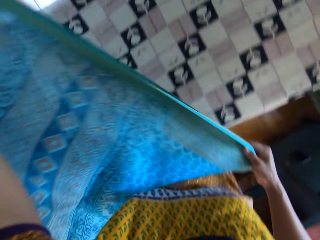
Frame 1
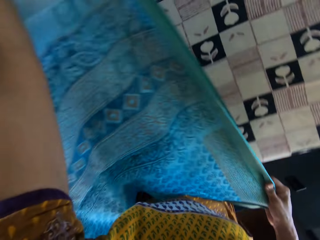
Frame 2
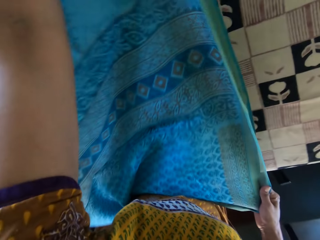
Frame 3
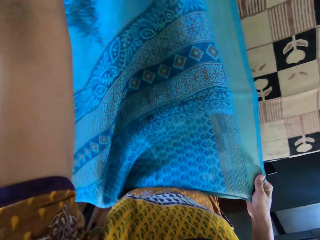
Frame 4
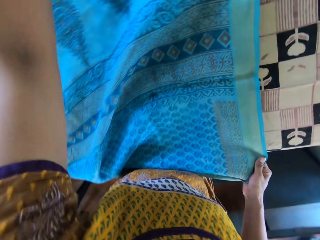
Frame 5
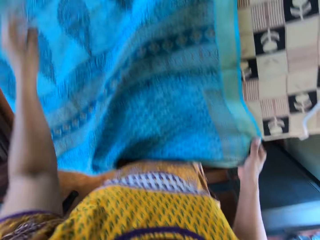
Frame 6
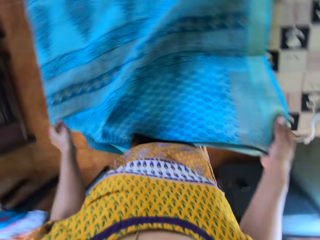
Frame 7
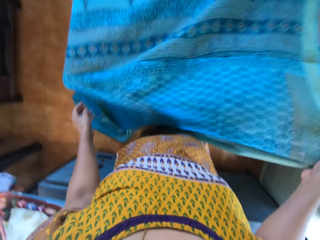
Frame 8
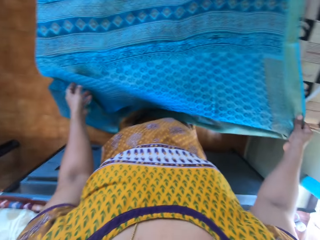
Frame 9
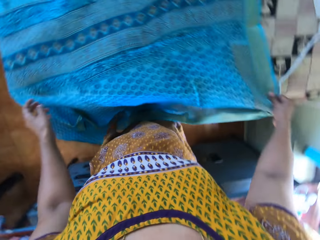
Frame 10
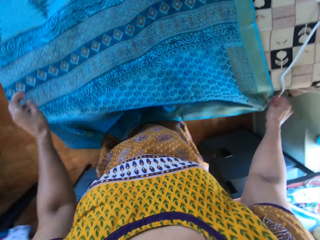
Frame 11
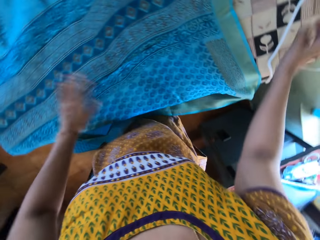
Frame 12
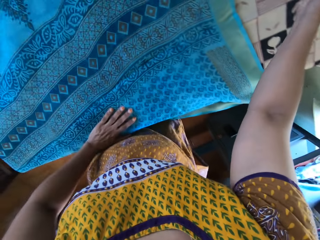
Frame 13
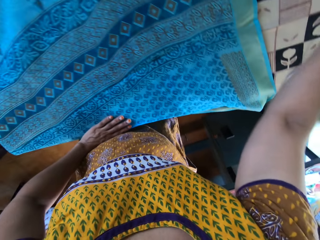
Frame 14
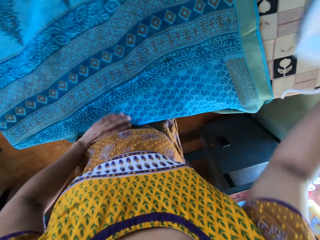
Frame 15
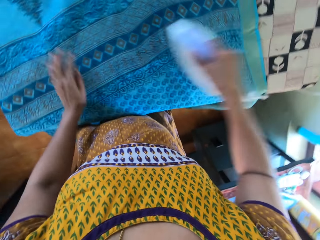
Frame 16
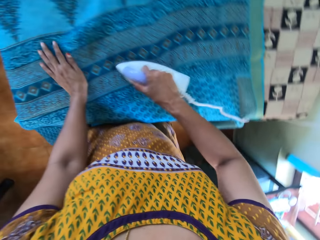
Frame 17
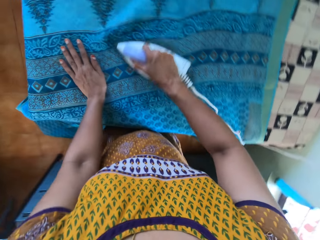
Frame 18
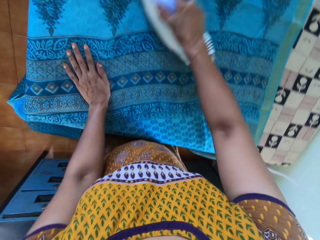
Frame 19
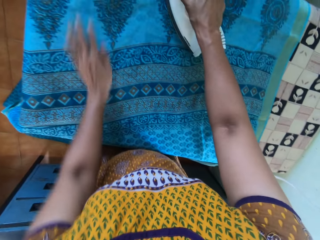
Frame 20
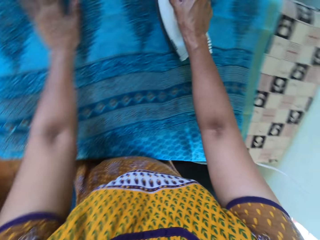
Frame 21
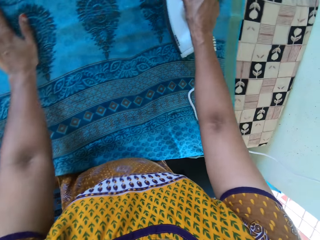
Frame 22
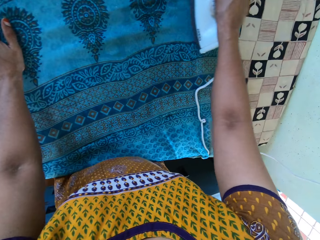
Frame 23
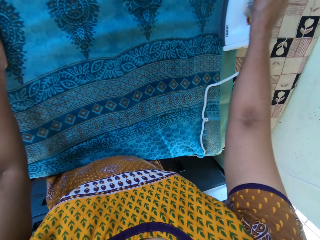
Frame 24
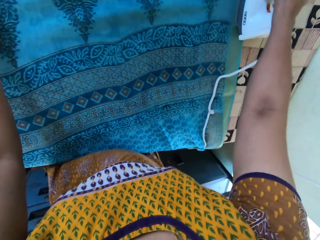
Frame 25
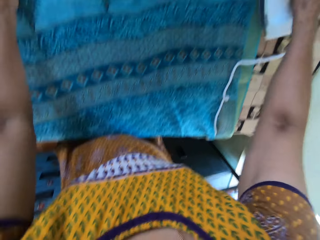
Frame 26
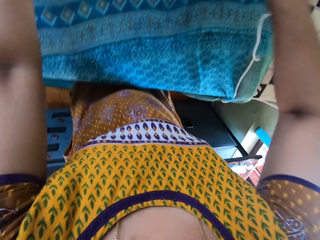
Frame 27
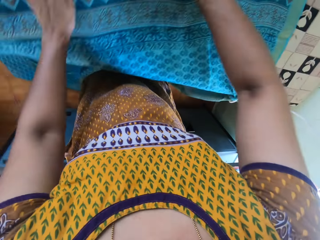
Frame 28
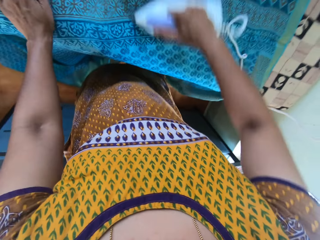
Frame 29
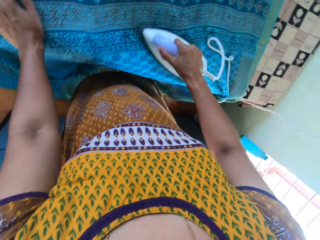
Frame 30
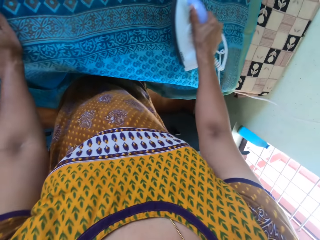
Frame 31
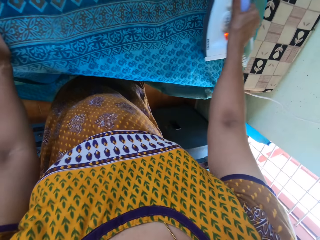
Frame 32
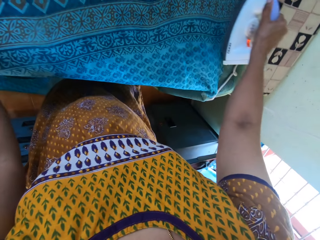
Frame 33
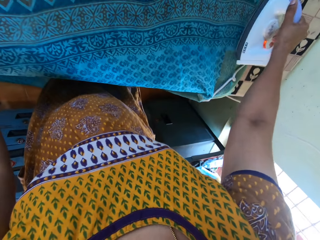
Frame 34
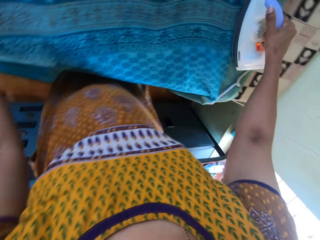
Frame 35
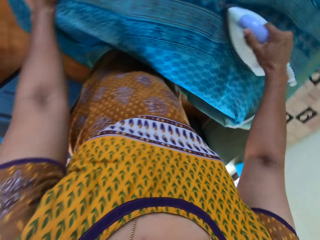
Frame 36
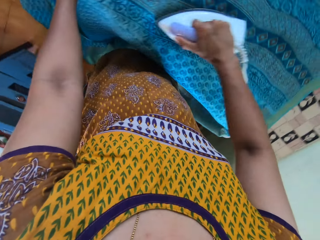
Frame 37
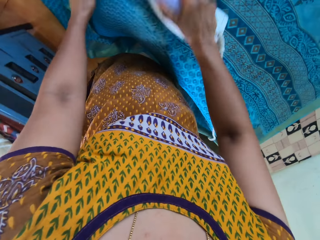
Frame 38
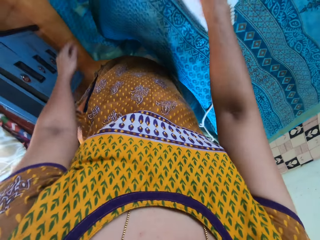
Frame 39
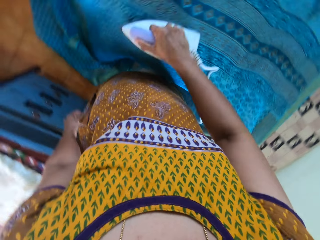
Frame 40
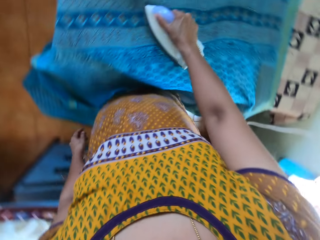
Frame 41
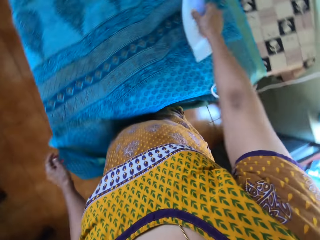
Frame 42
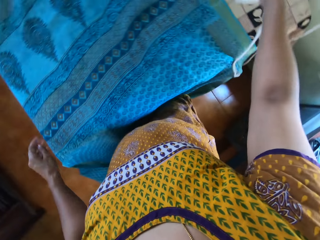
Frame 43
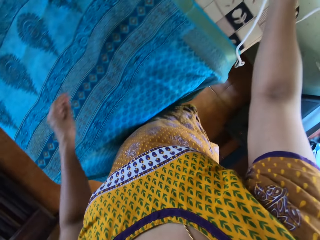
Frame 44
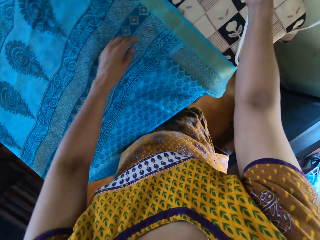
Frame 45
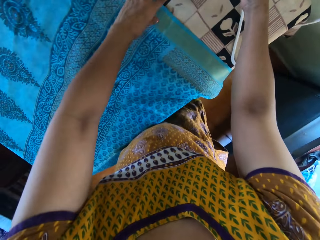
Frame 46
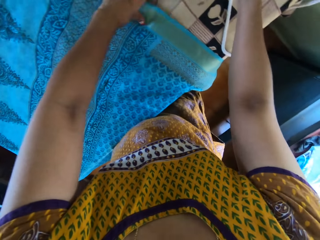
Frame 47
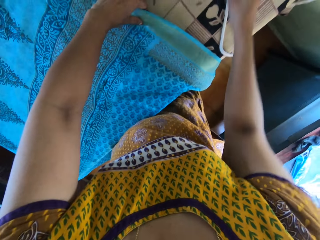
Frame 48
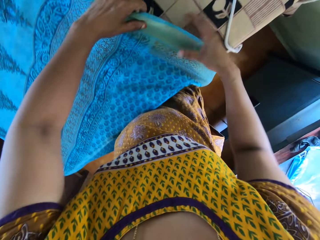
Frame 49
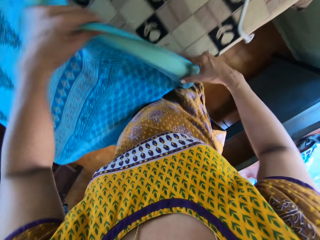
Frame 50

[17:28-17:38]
The camera wearer drops the cloth on the table with both hands. She picks up the pressing iron from the table with her right hand. She irons the piece of cloth with the pressing iron in her right hand. She drops the pressing iron on the table with her right hand. She picks up the cloth from the table with both hands.
